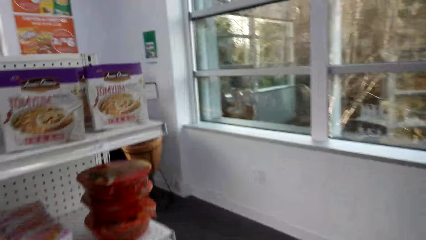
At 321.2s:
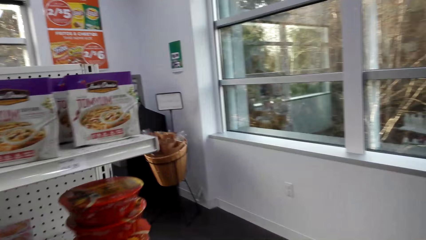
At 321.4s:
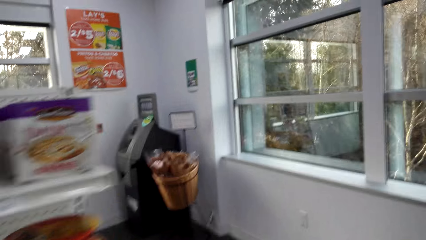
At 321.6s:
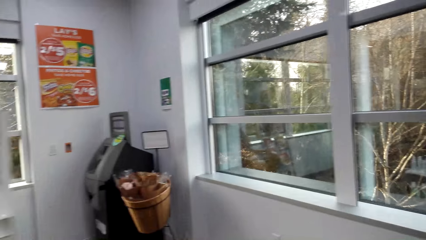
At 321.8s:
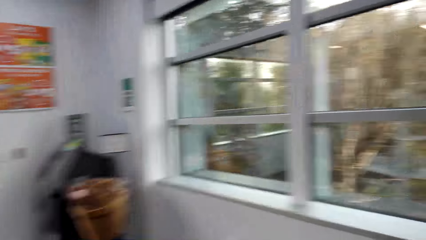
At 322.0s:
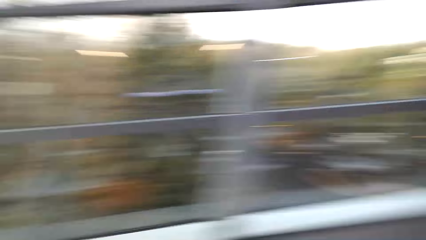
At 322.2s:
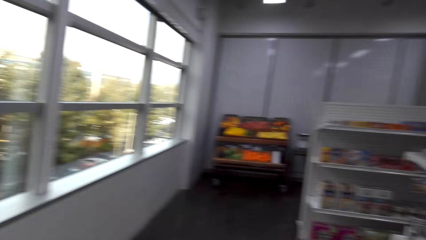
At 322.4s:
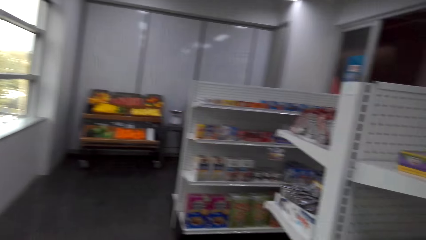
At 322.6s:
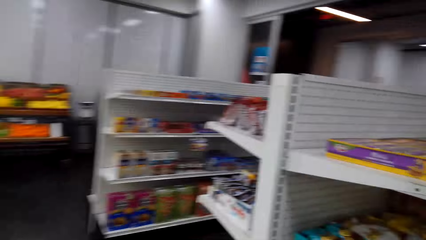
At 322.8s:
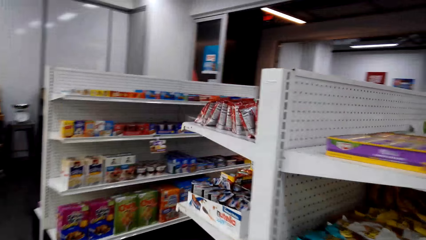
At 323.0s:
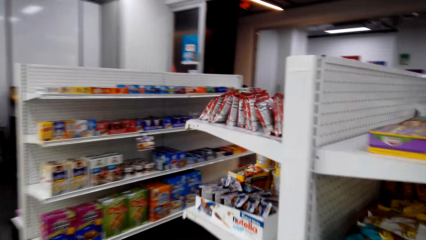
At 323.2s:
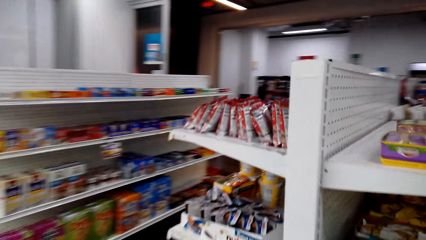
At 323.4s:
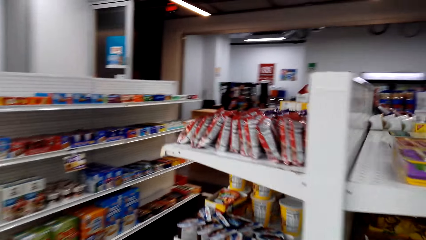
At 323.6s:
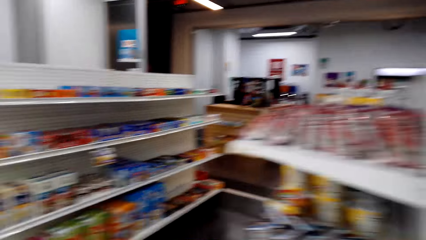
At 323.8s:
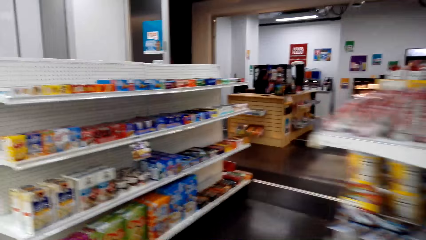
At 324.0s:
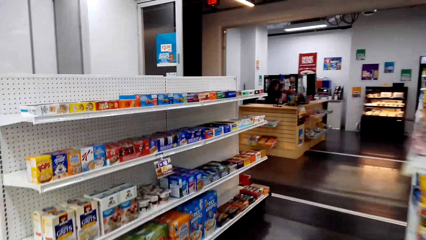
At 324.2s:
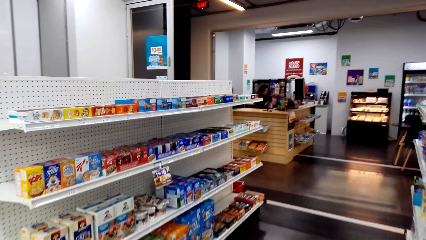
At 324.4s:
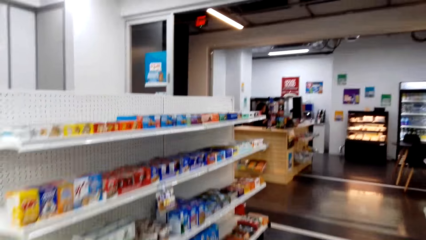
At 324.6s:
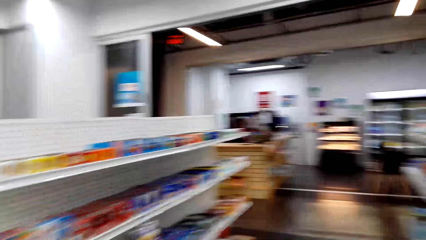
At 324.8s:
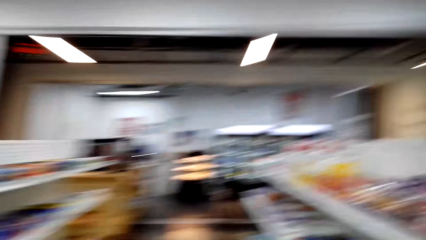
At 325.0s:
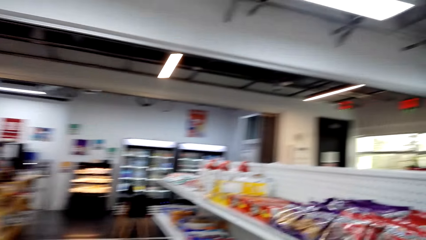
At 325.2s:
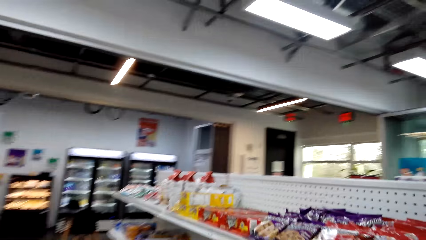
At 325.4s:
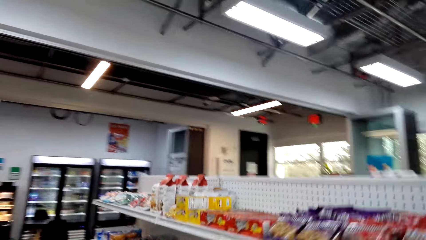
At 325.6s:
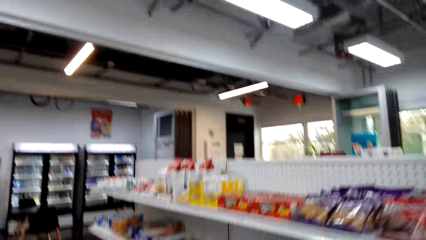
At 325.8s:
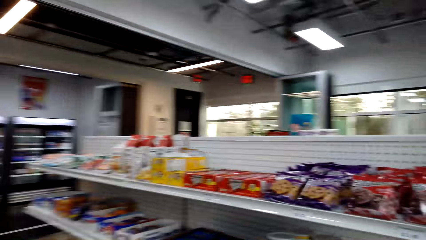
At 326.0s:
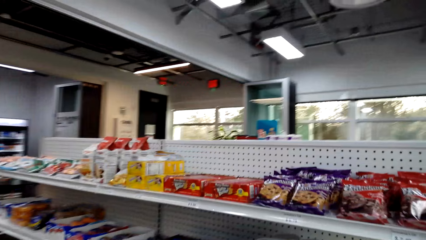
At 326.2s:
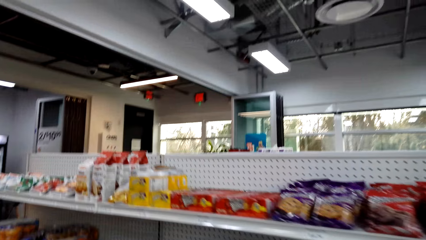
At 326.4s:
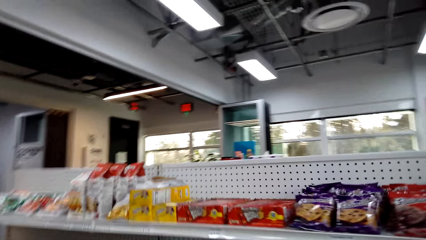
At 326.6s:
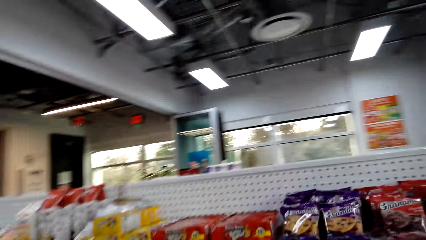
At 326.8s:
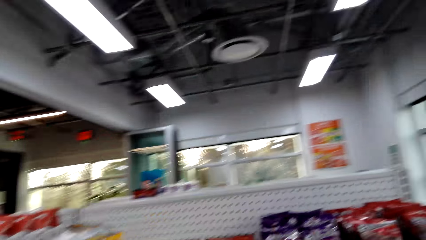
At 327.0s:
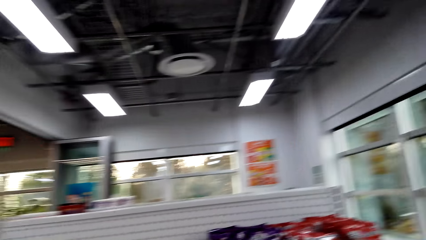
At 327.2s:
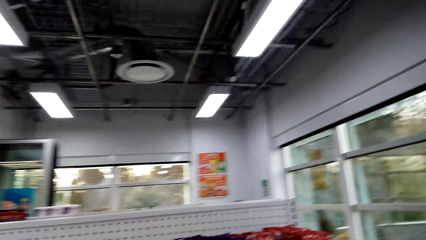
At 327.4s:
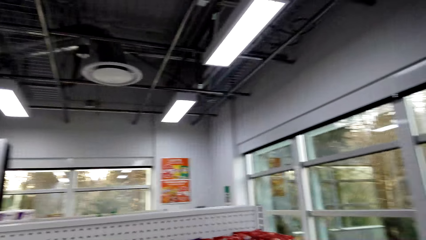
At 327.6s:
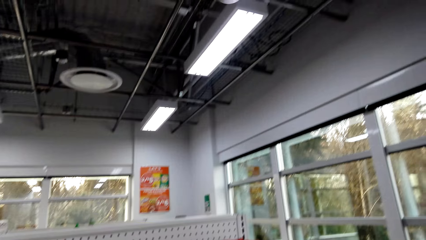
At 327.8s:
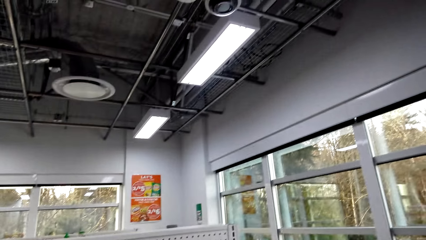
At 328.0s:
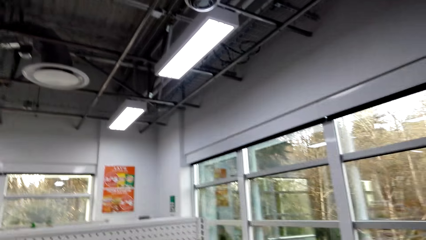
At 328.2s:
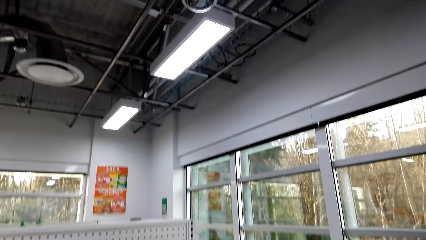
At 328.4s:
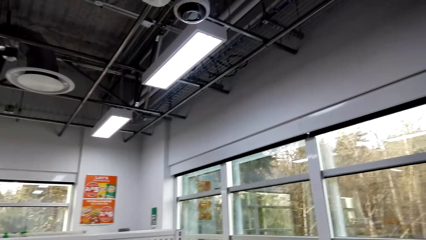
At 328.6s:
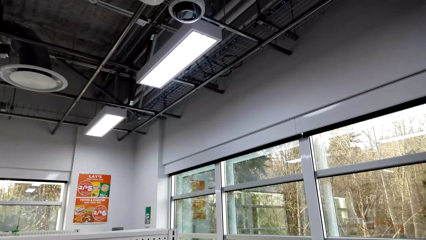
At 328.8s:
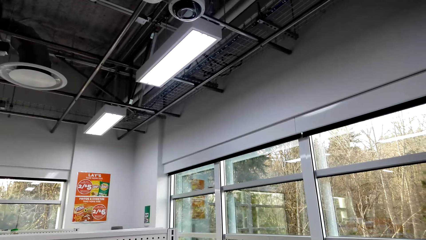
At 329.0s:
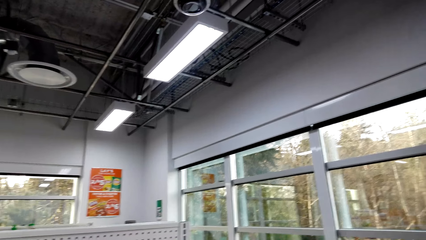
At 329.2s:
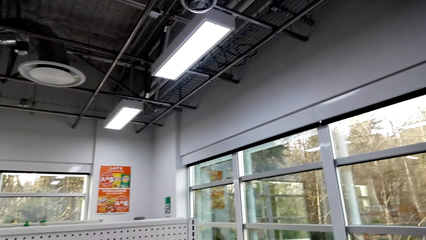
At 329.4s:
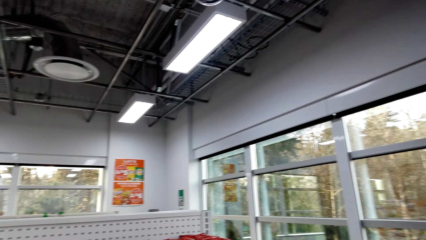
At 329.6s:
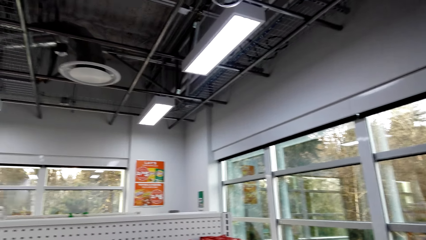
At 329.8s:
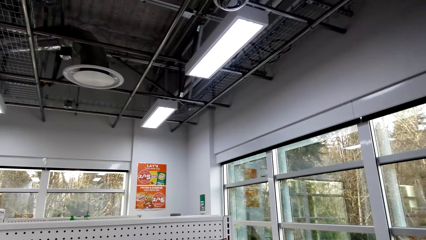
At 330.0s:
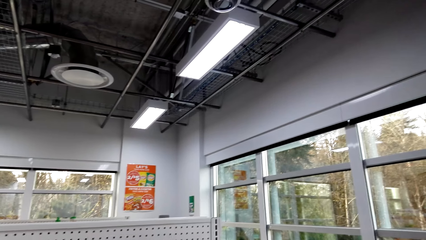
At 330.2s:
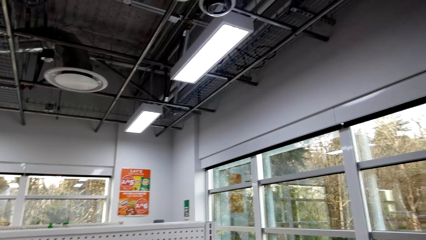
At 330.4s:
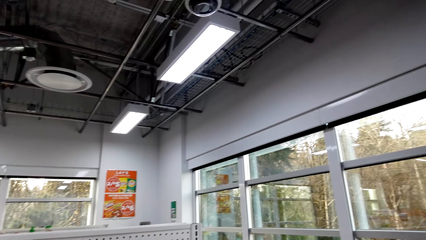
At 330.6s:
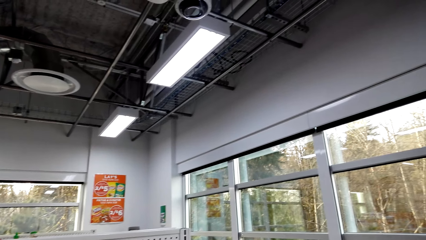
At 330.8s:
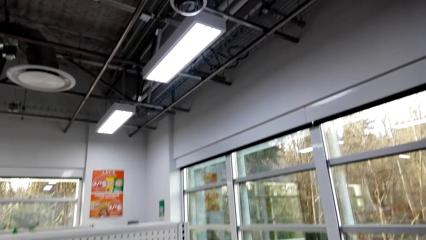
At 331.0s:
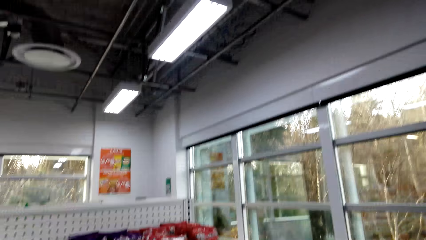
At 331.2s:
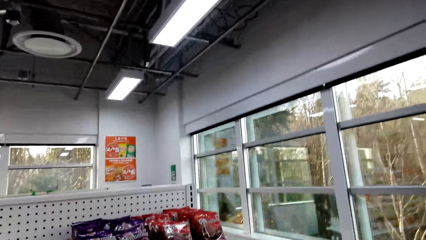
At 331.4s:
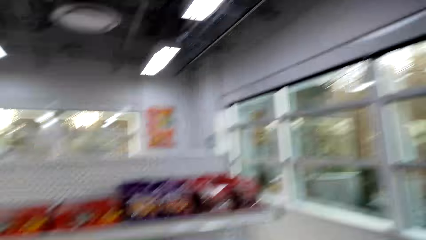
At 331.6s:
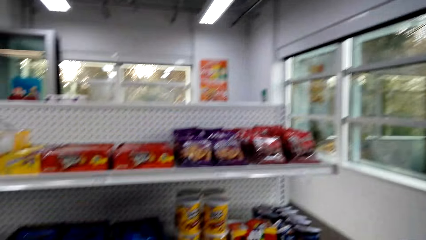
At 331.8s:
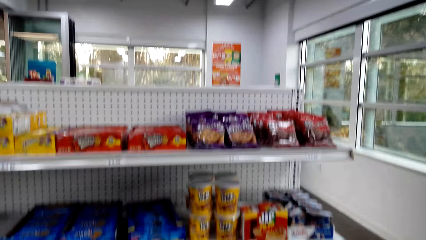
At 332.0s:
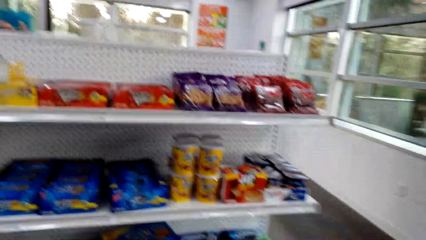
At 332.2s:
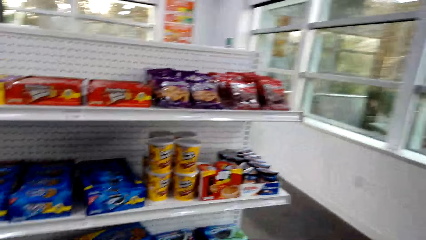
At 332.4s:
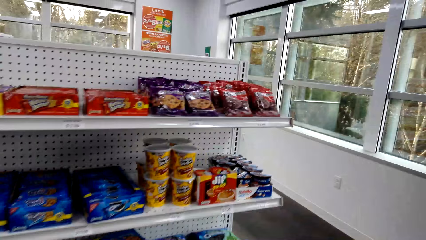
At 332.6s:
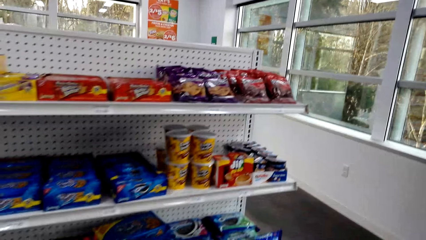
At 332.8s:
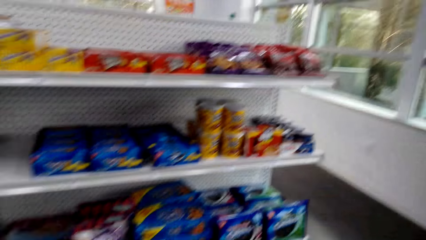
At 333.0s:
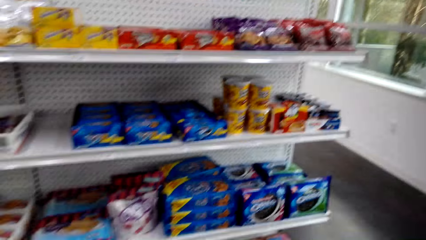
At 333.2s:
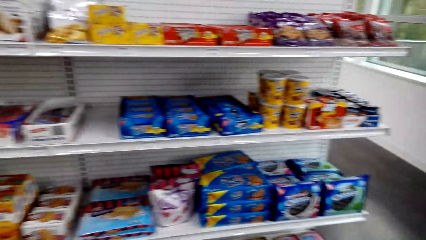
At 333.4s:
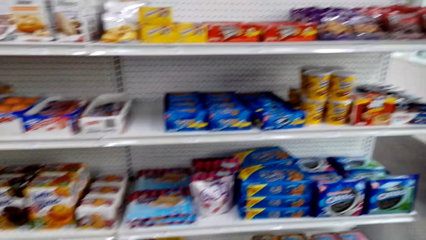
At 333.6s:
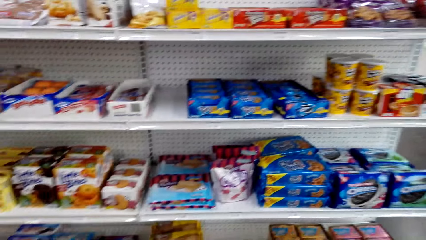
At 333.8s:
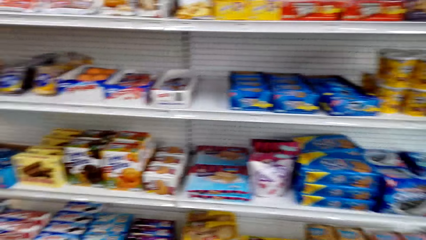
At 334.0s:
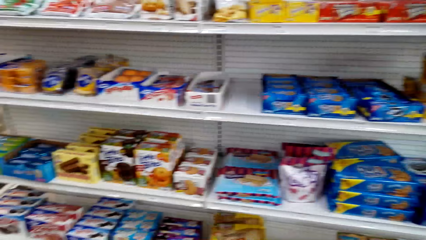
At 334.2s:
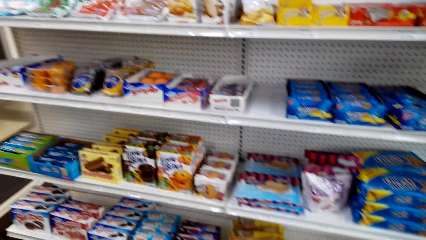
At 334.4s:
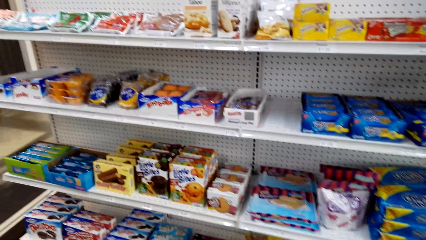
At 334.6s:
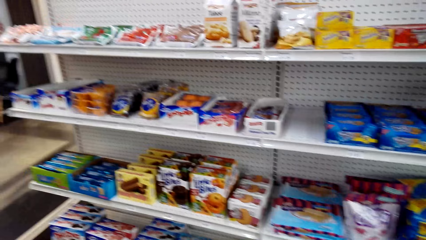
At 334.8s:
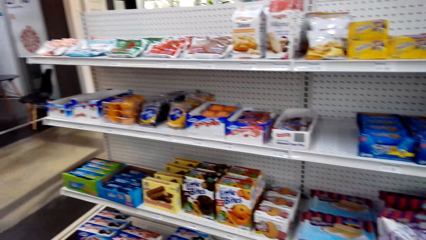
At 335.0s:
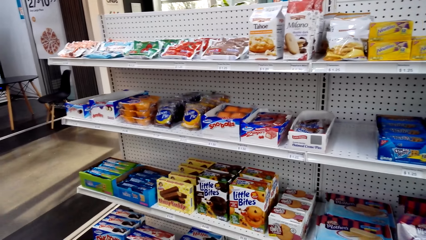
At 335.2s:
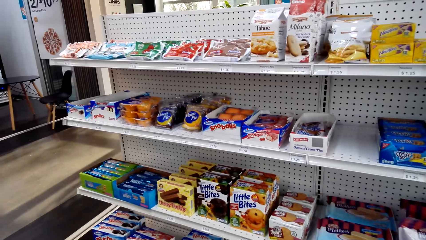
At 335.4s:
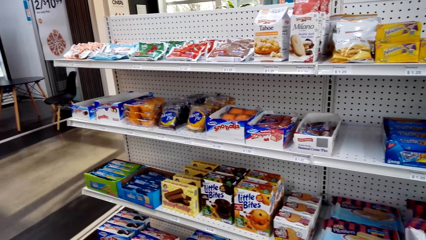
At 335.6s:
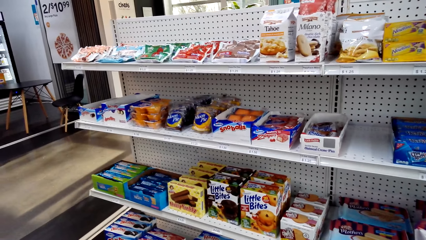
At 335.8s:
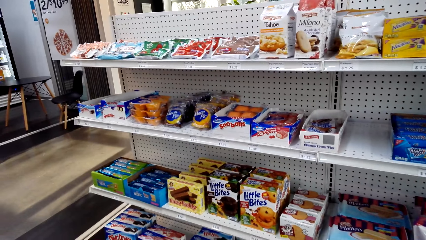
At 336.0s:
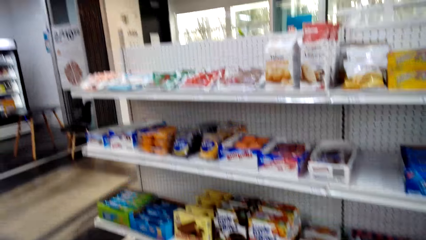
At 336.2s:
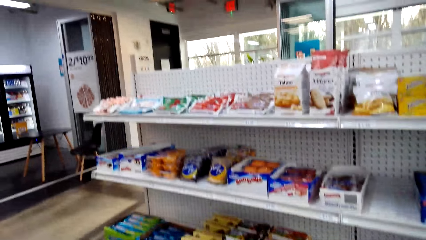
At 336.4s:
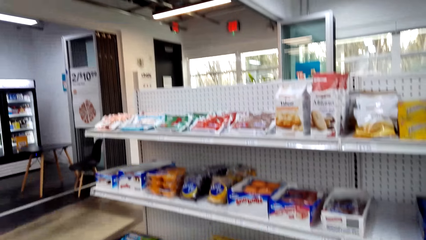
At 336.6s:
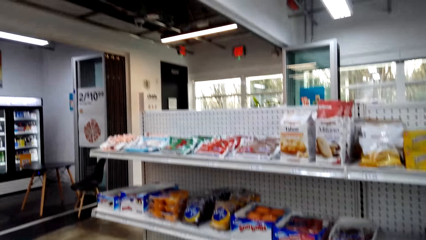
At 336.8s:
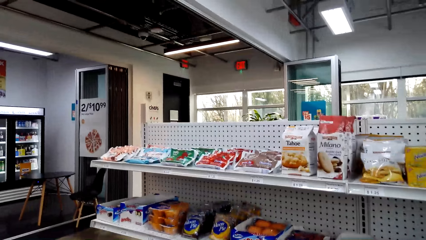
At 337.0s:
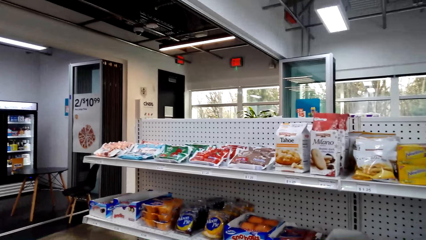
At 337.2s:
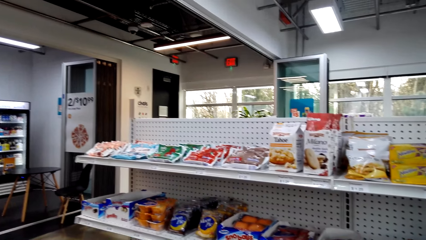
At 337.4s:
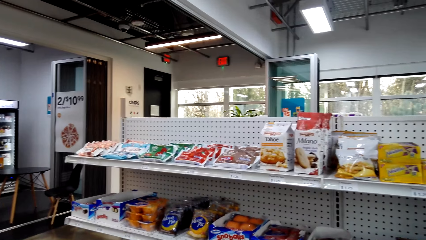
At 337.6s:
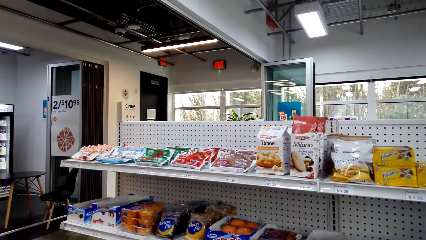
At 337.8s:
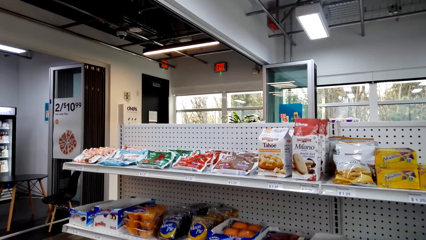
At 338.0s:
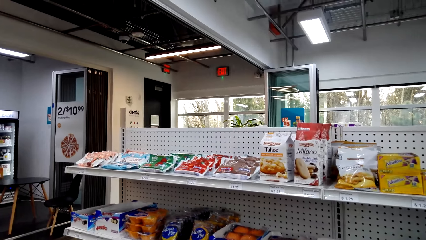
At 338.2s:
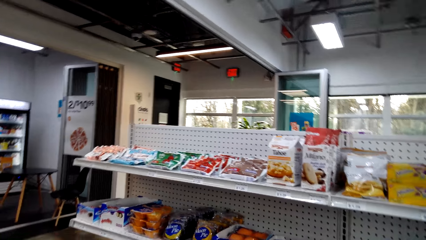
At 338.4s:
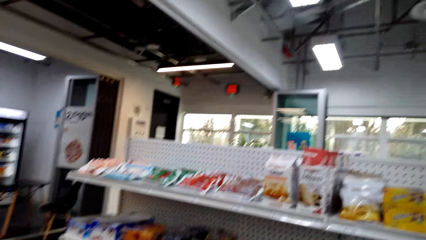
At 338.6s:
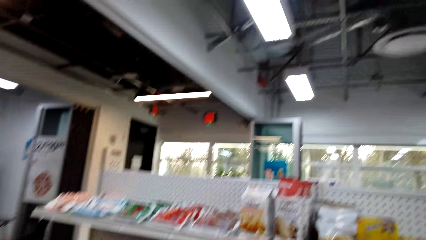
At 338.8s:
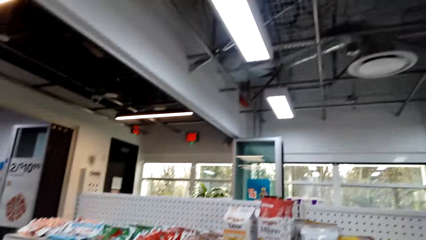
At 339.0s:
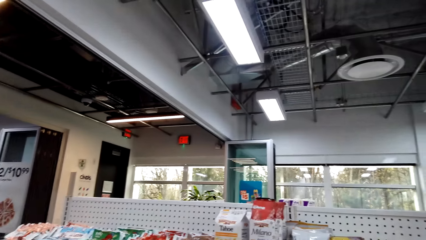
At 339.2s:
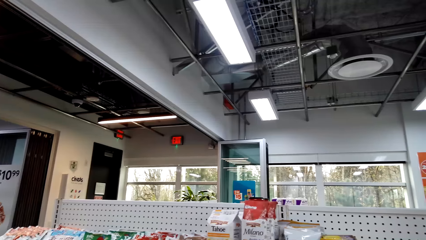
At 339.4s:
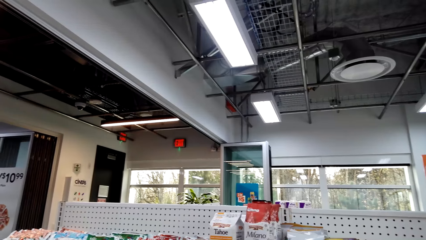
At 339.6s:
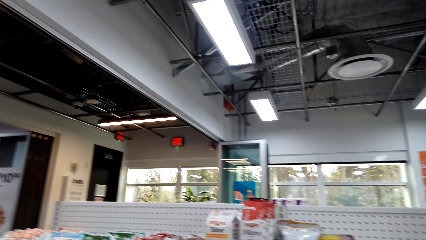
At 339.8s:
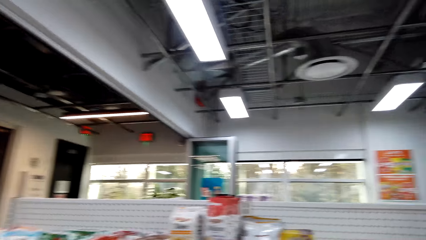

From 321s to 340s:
The camera wearer walks in a supermarket. They look around. They look around again. They stare at the shelf.
